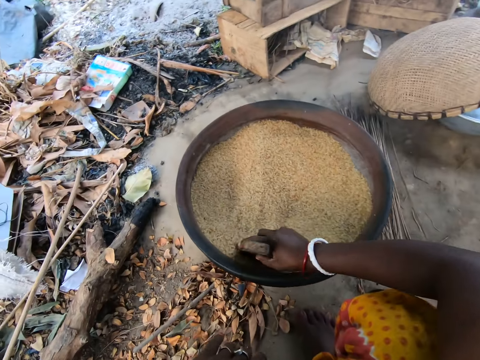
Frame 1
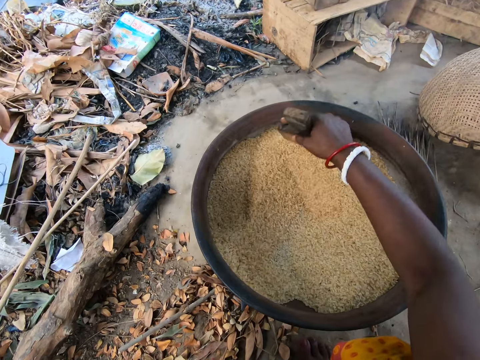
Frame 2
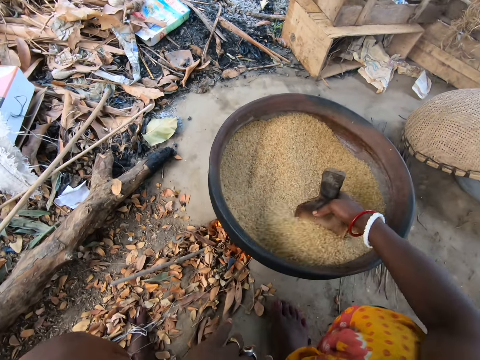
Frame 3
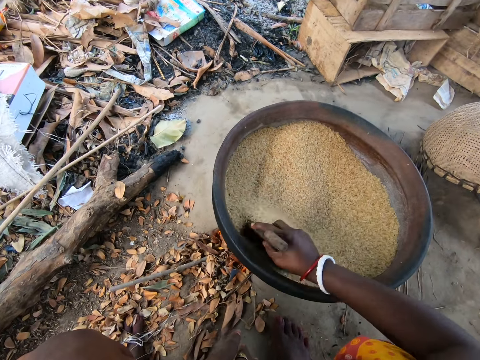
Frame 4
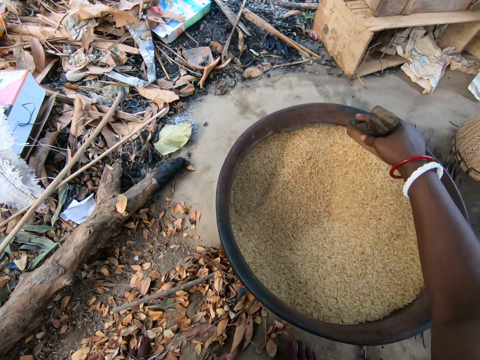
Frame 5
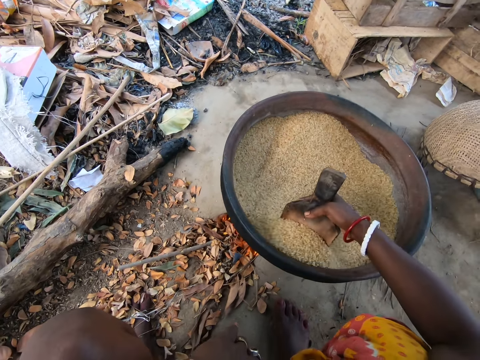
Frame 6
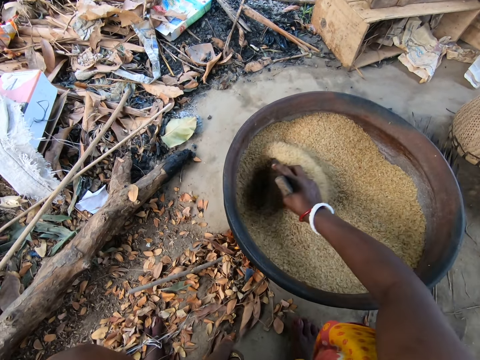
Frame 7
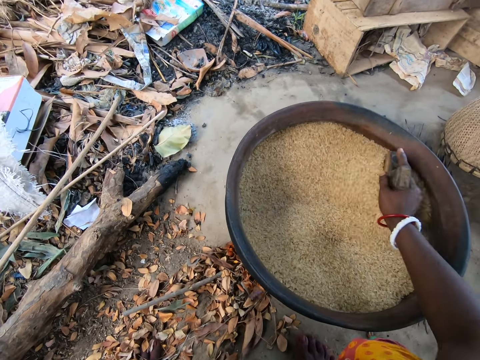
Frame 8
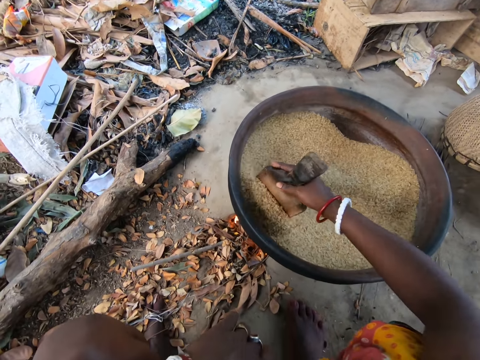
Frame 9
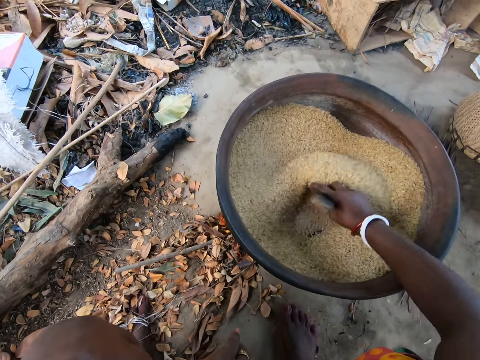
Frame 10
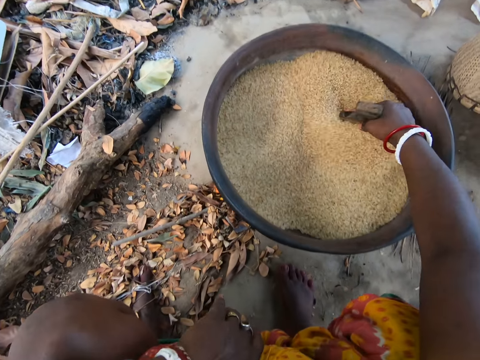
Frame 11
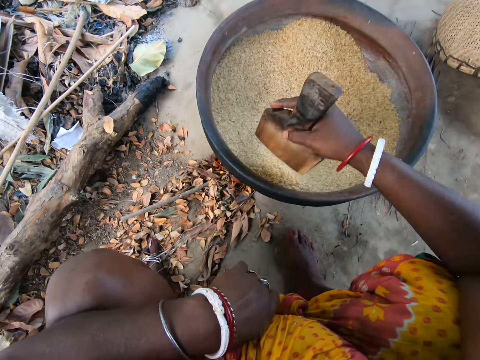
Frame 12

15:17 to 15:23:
The camera wearer fries seeds in a wide pot on the earthen stove with the fry bagger in her right hand. She stirs something.

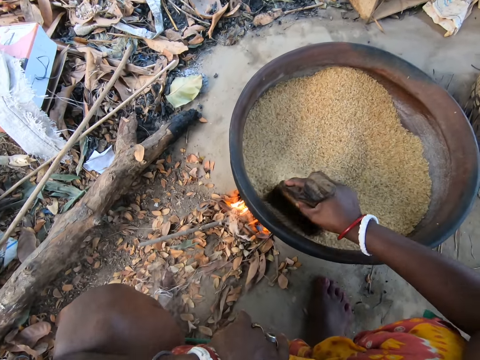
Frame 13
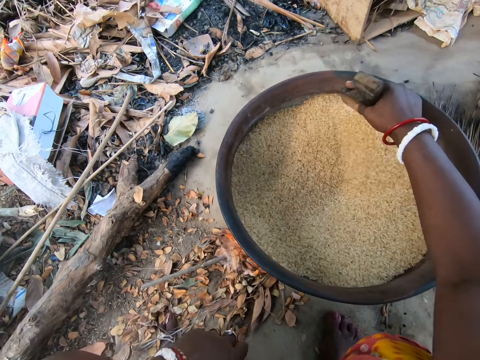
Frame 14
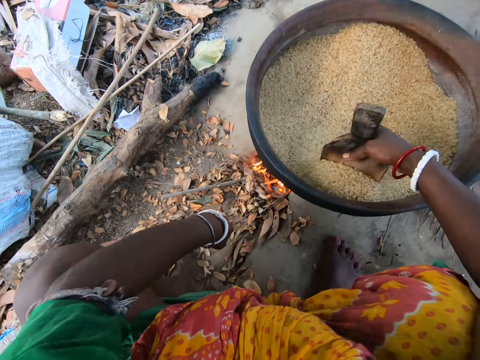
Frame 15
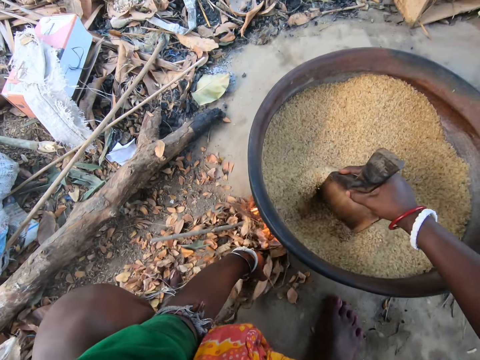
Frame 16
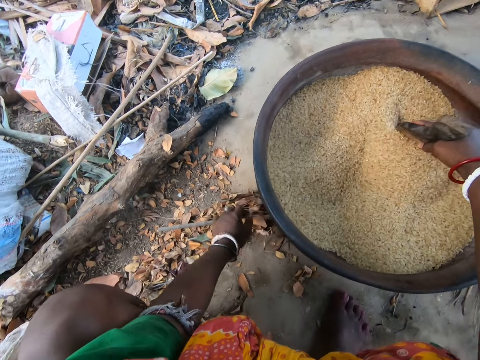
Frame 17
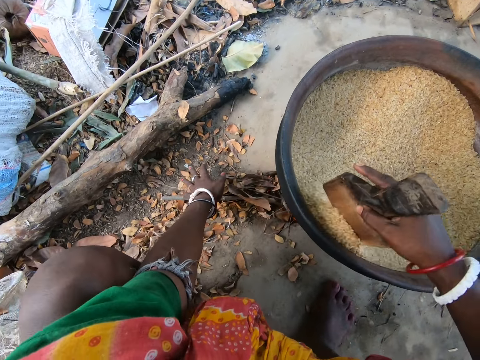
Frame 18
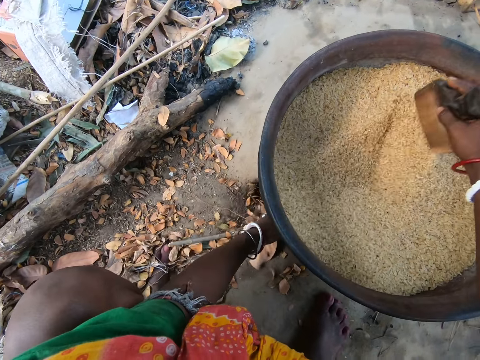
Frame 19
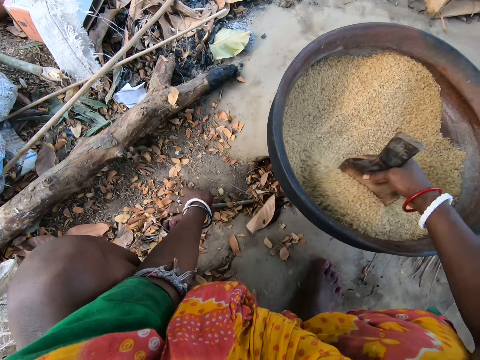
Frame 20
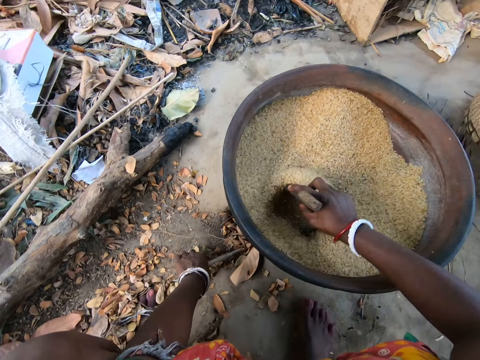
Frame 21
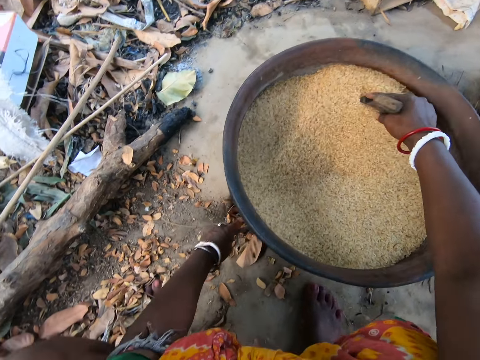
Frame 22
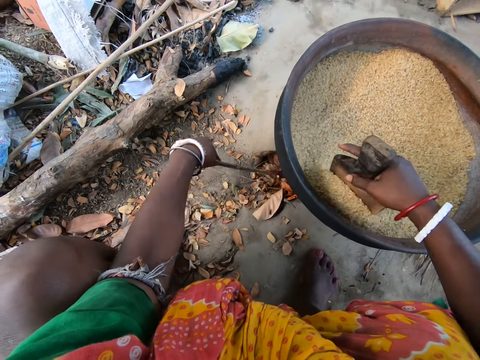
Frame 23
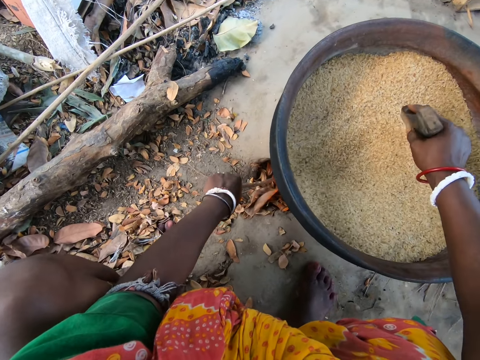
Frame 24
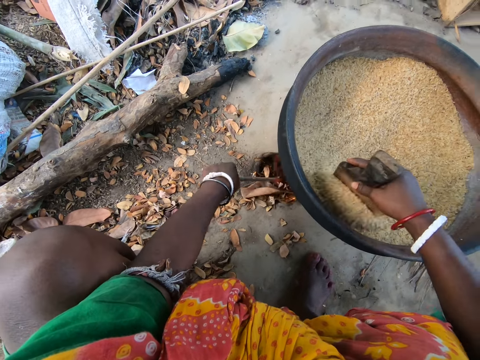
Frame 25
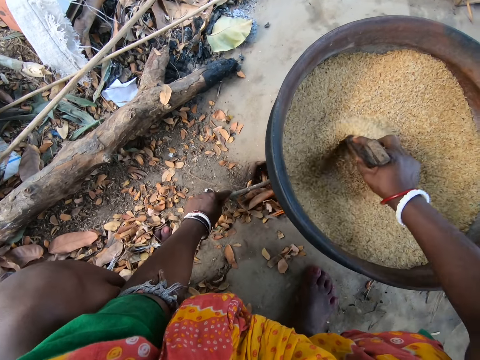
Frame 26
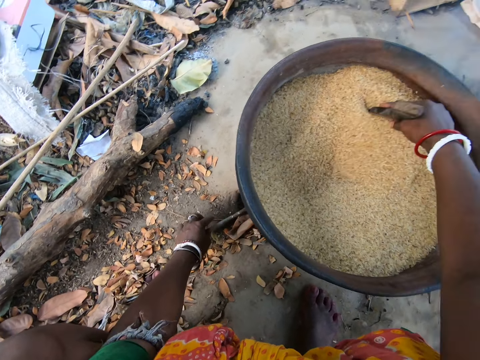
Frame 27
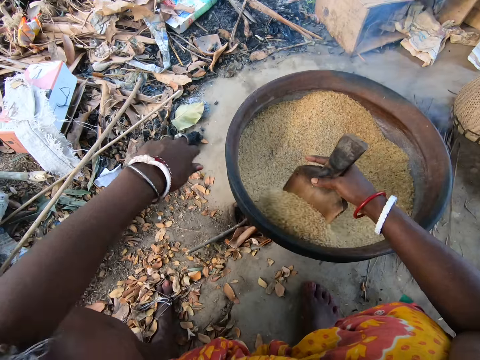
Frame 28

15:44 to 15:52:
The camera wearer throws leaves and wood on the ground into the earthen stove with her left hand.

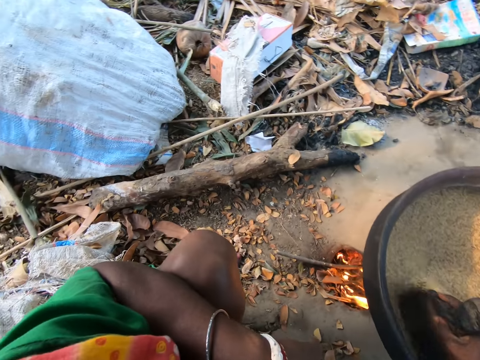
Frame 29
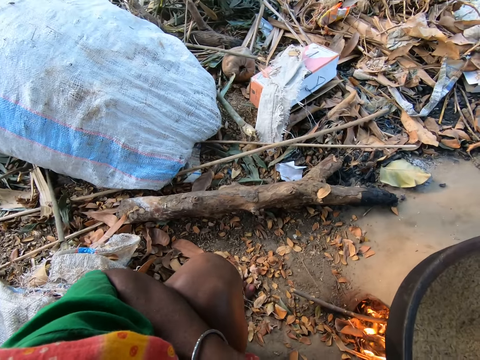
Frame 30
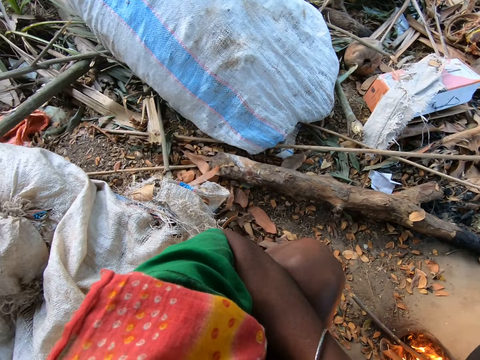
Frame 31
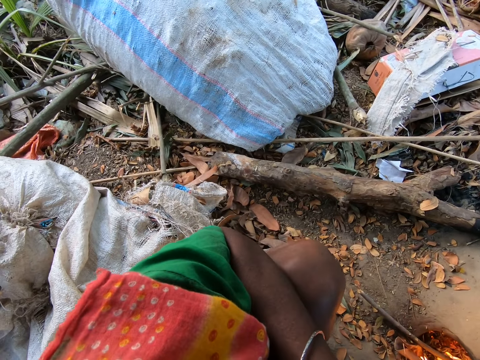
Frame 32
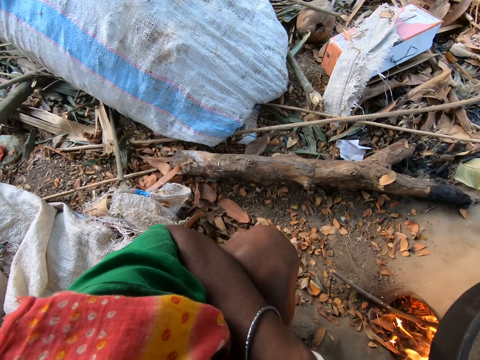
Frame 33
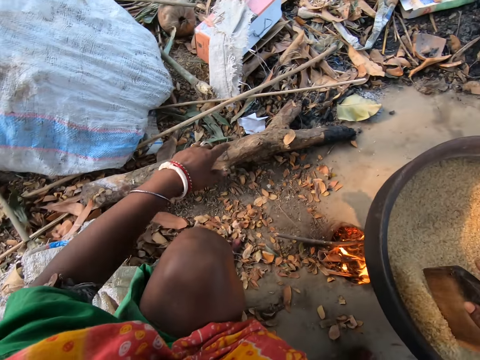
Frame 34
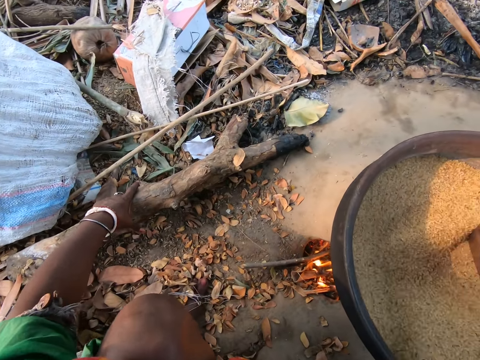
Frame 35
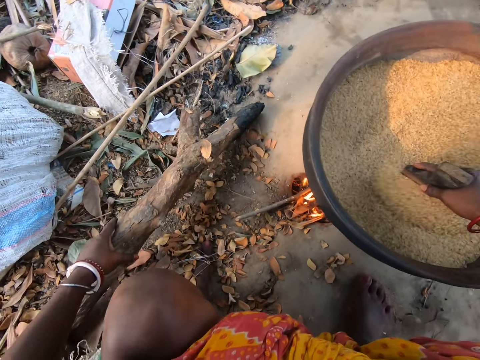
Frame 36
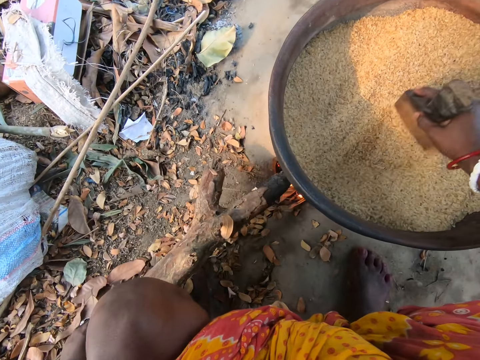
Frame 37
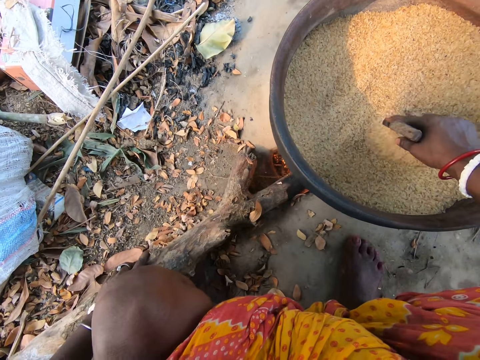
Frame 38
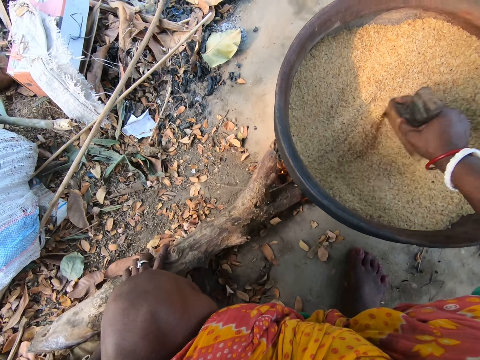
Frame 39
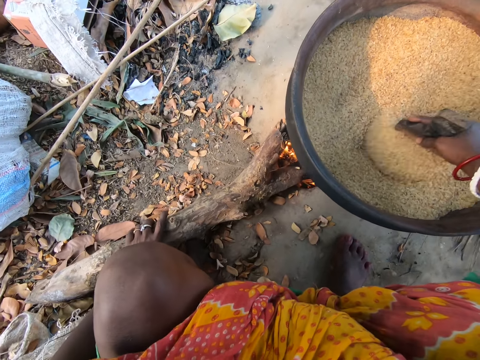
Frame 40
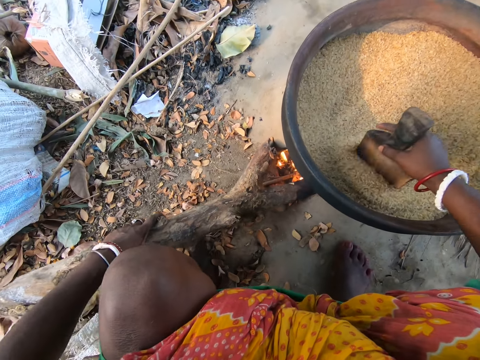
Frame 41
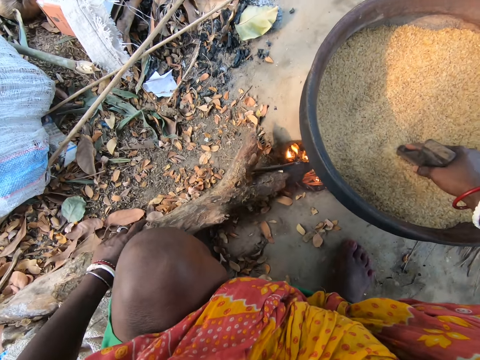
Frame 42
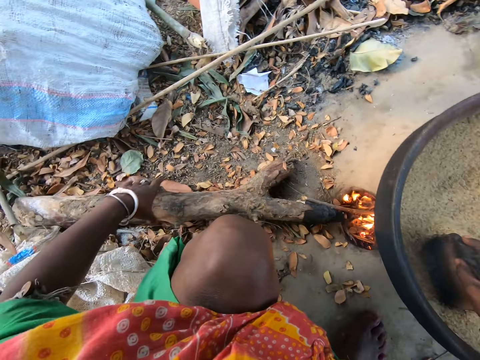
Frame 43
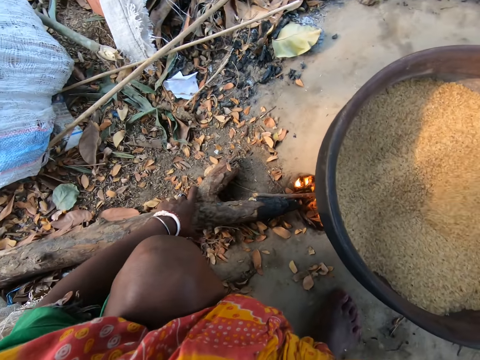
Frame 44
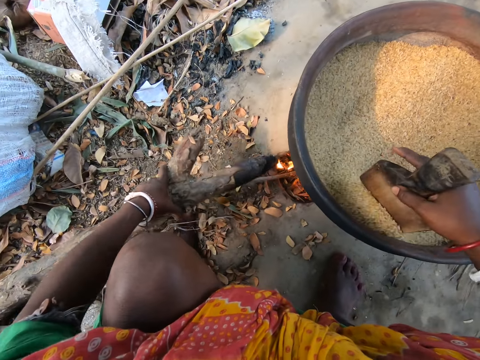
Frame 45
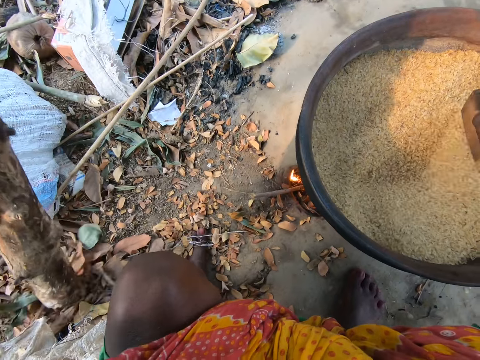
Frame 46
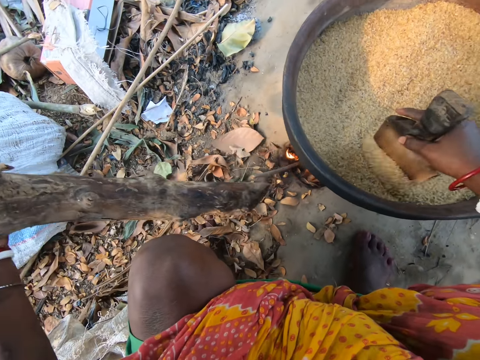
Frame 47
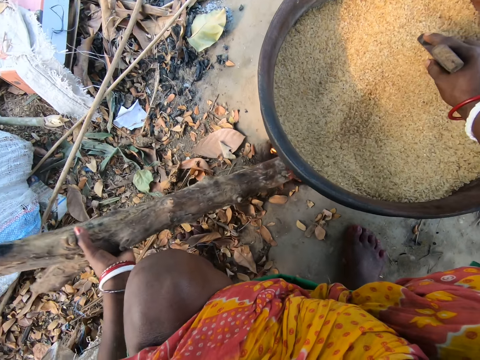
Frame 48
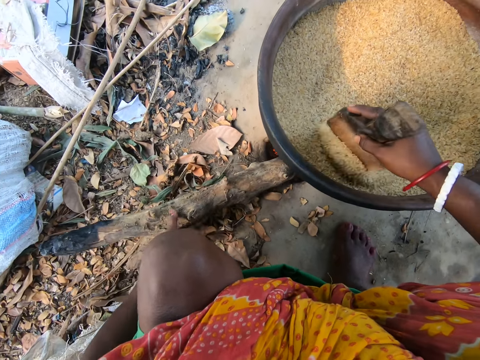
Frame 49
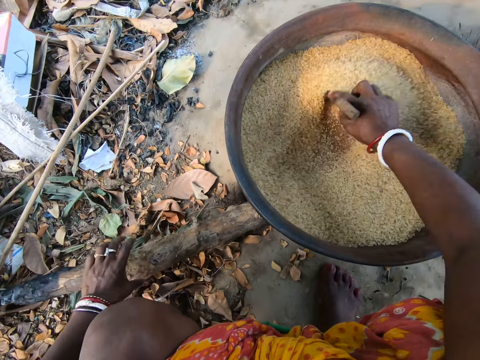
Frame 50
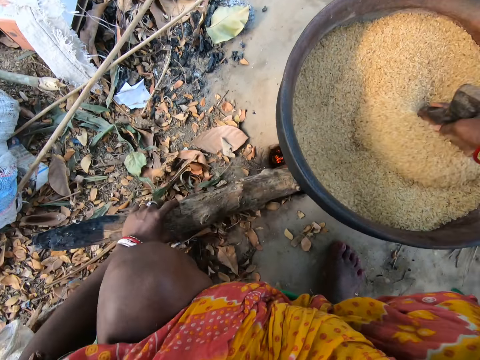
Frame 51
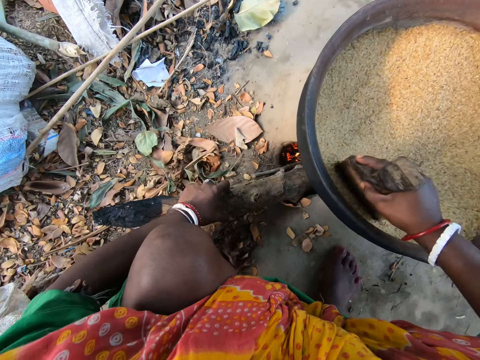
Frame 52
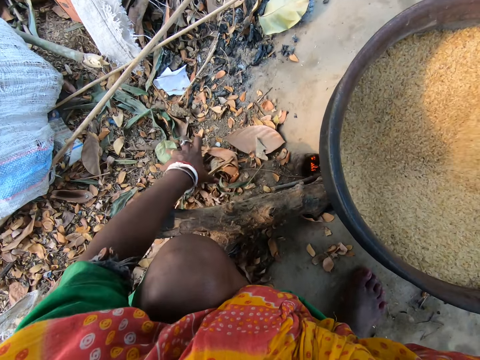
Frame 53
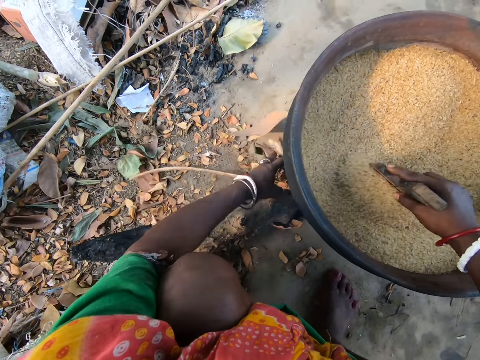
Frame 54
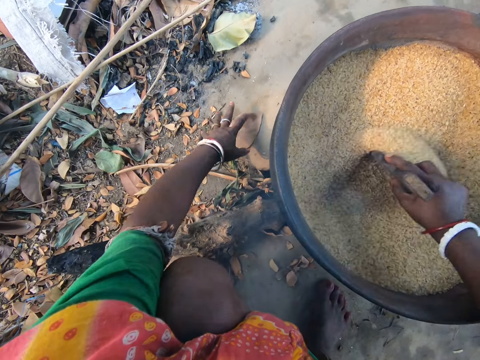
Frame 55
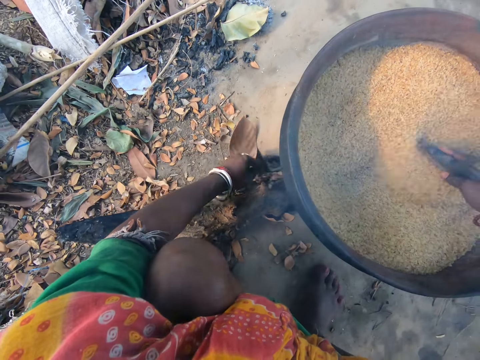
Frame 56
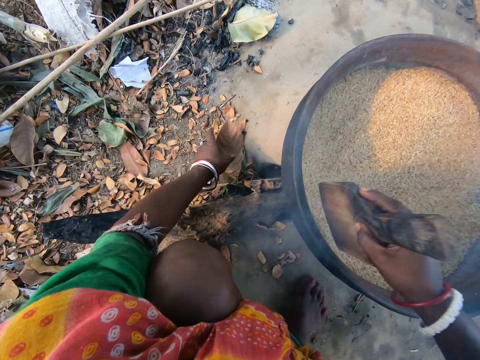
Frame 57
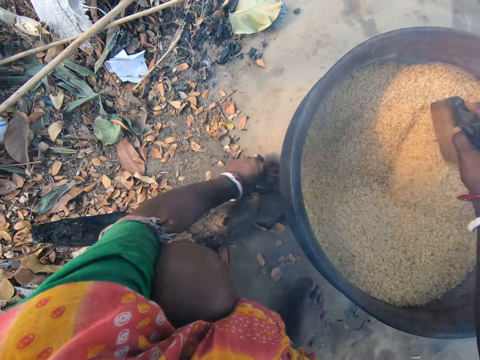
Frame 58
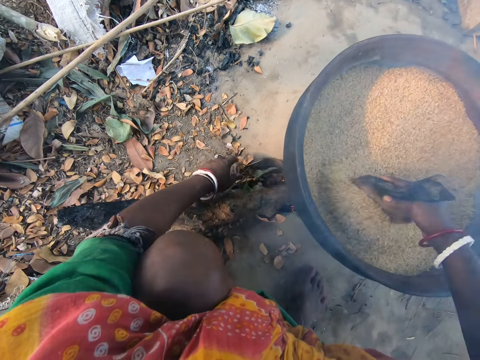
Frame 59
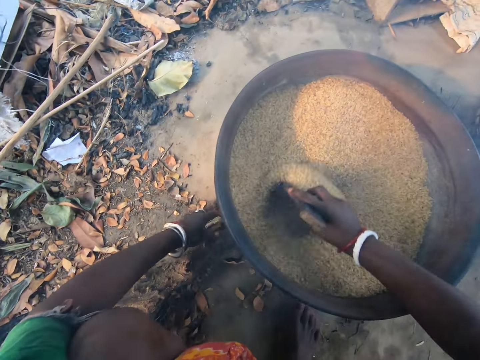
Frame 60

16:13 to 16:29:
The camera wearer stares around. She picks up a log of wood from the ground with her left hand. She places the log of wood in her left hand into the earthen stove. She lifts the log of wood in her left hand. She turns the wood. She places the log of wood in her left hand into the earthen stove. She throws leaves on the ground into the earthen stove with her left hand. She adds pieces of wood on the fire.
